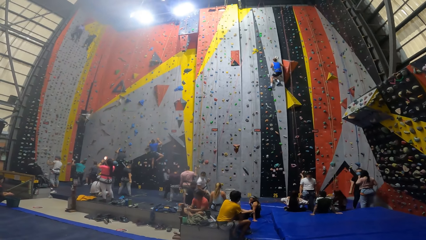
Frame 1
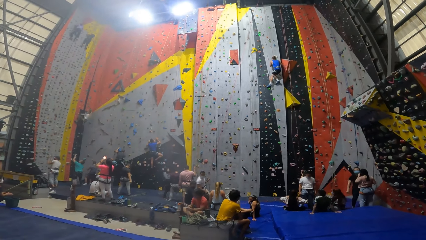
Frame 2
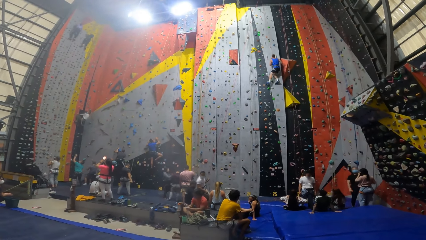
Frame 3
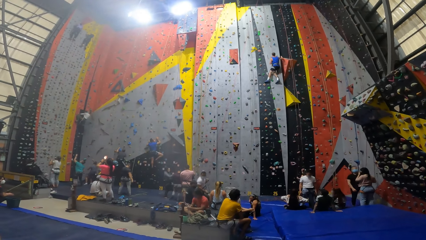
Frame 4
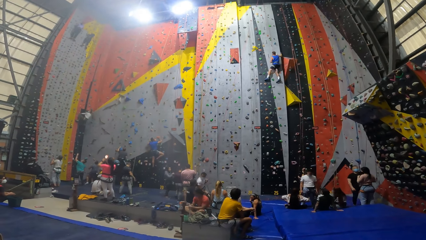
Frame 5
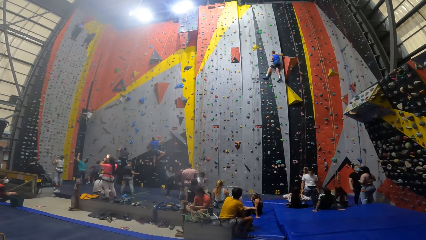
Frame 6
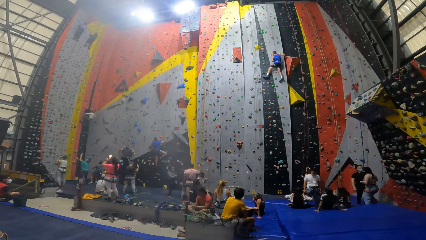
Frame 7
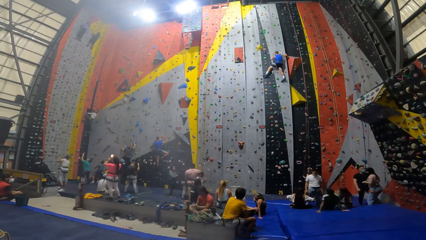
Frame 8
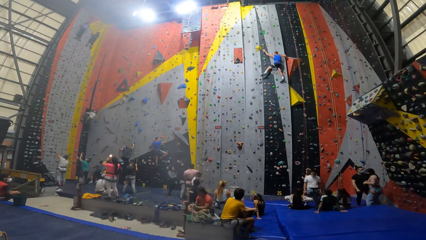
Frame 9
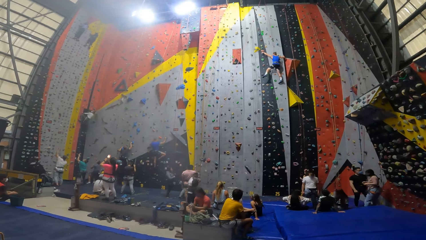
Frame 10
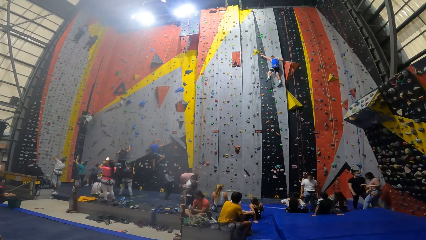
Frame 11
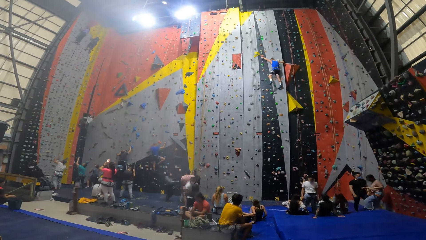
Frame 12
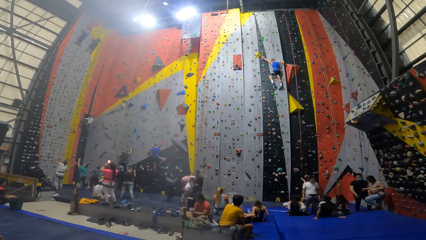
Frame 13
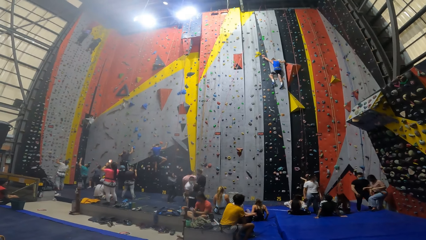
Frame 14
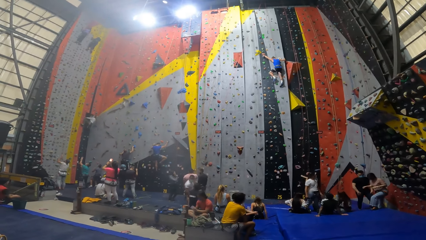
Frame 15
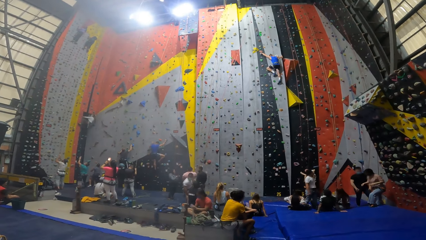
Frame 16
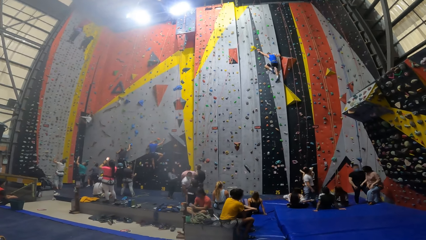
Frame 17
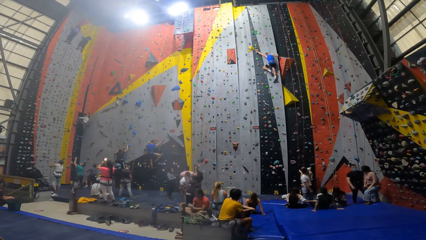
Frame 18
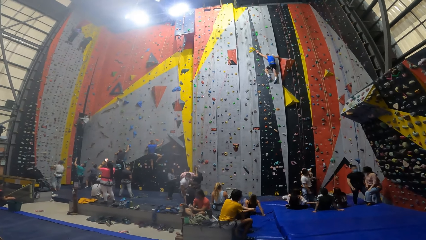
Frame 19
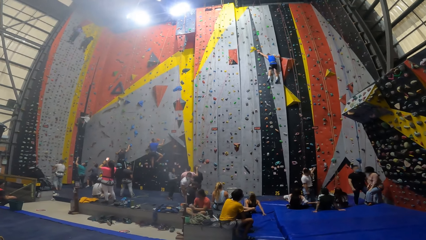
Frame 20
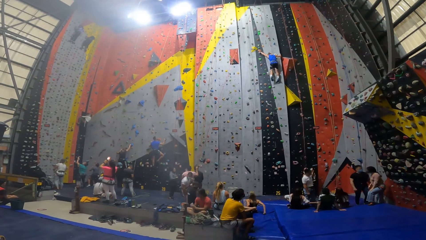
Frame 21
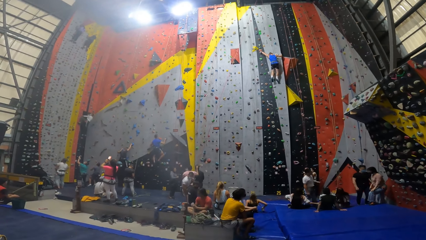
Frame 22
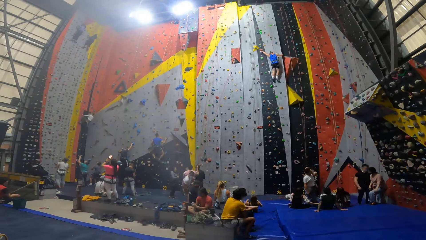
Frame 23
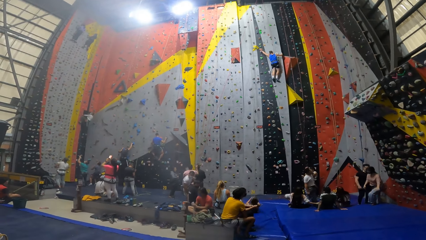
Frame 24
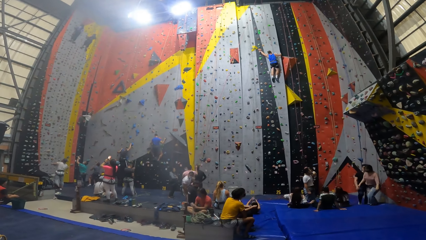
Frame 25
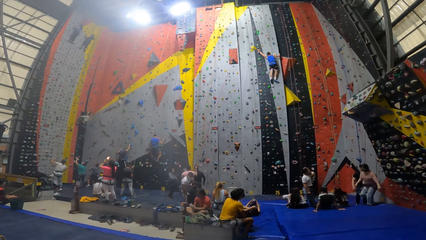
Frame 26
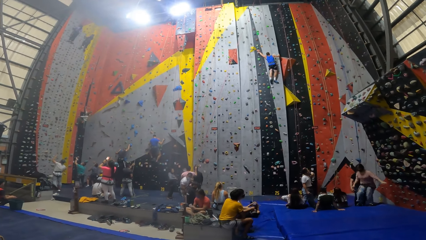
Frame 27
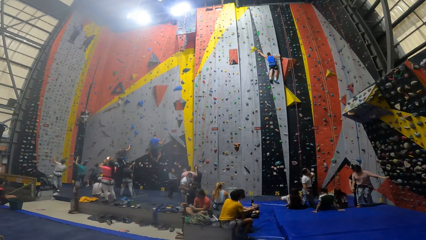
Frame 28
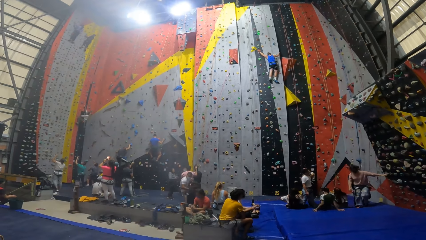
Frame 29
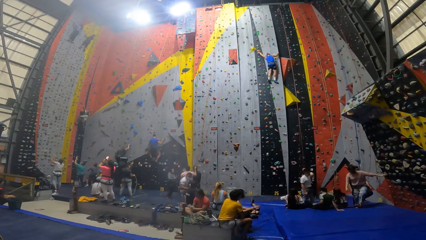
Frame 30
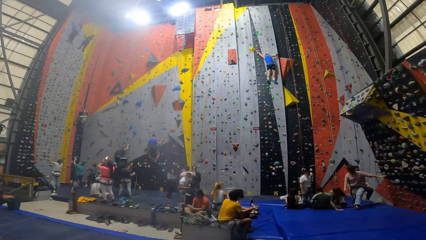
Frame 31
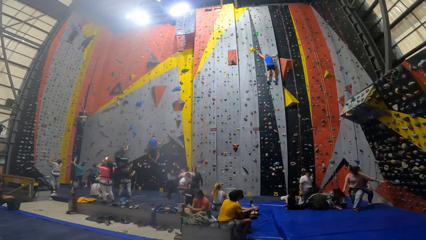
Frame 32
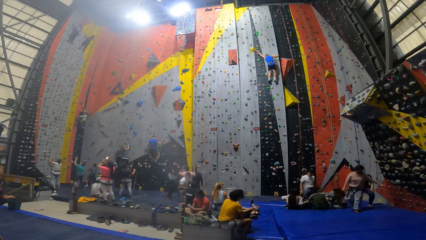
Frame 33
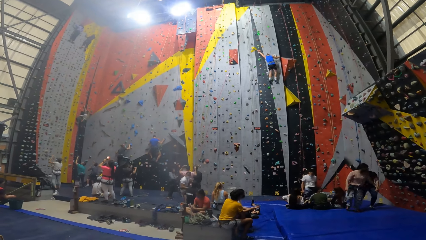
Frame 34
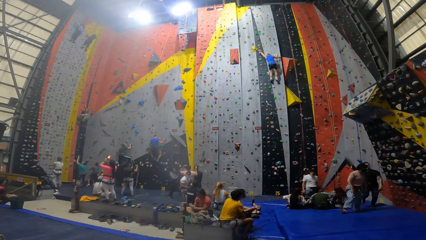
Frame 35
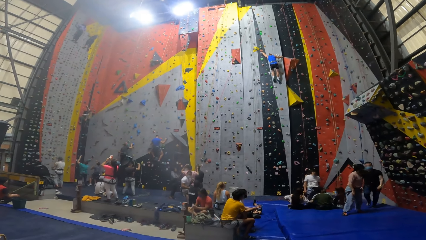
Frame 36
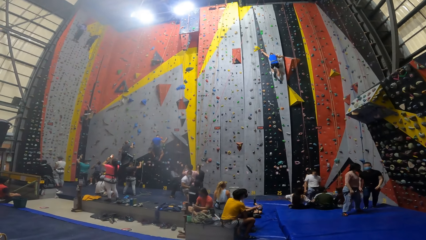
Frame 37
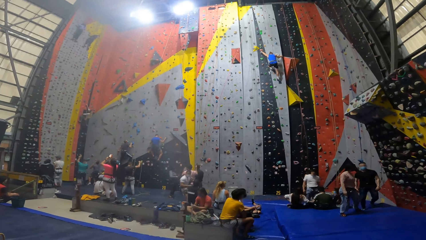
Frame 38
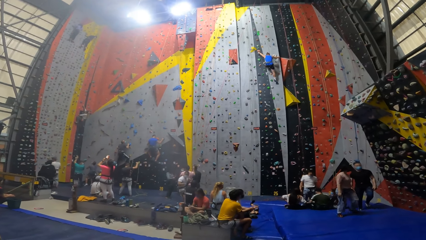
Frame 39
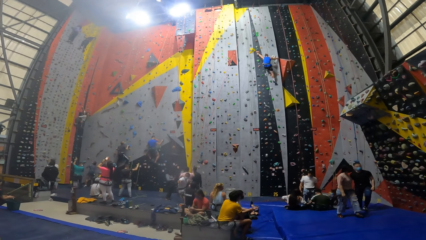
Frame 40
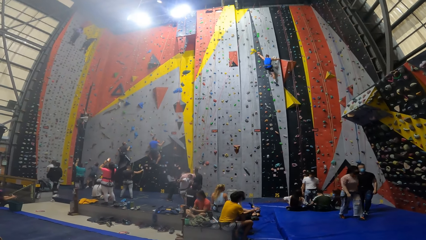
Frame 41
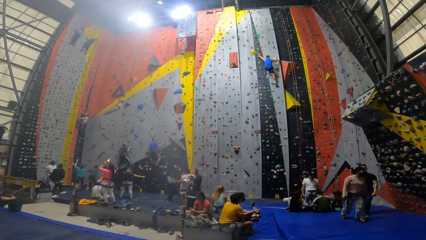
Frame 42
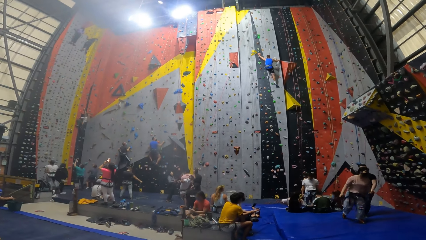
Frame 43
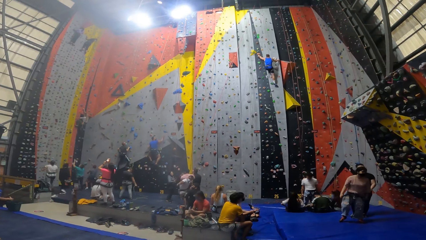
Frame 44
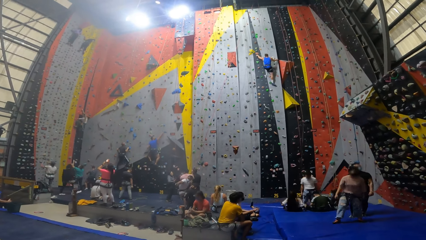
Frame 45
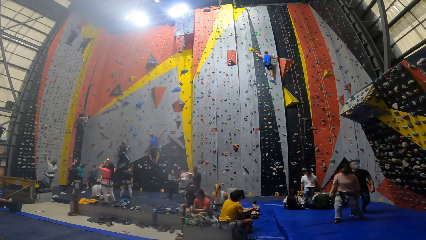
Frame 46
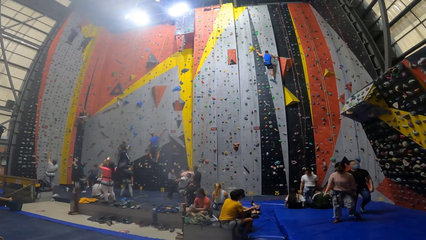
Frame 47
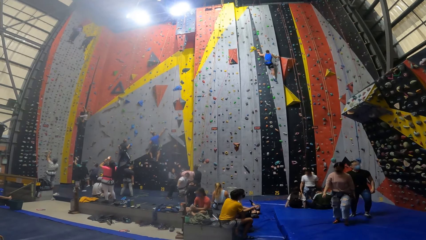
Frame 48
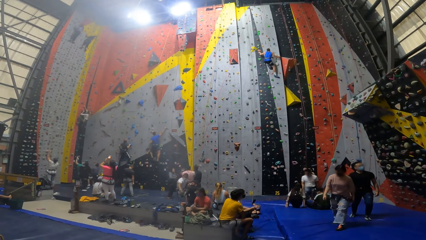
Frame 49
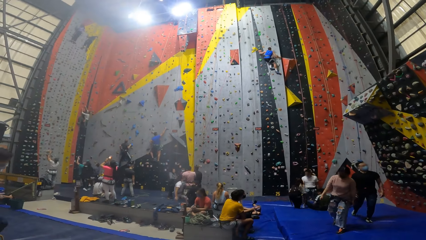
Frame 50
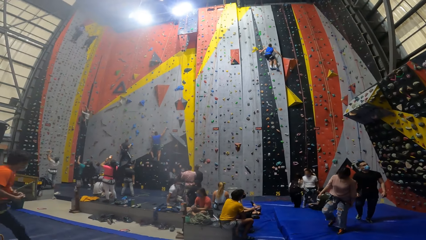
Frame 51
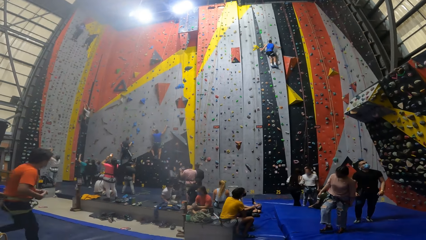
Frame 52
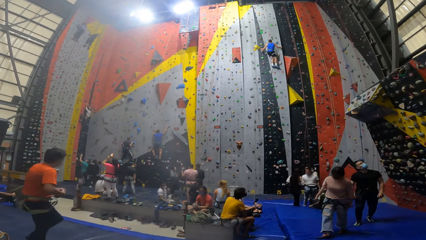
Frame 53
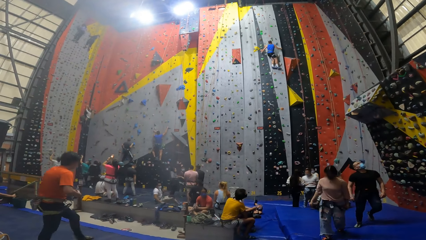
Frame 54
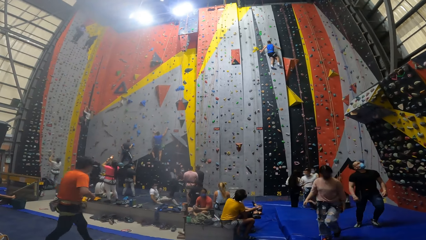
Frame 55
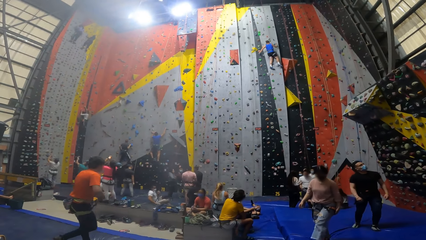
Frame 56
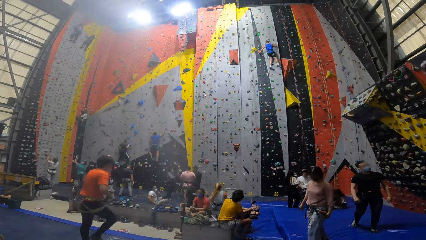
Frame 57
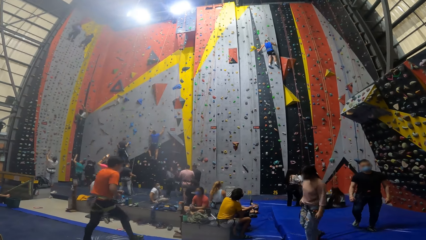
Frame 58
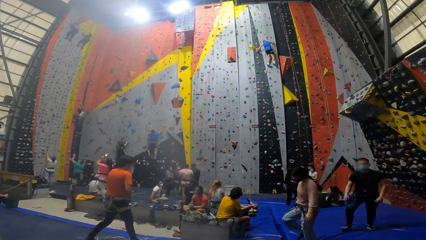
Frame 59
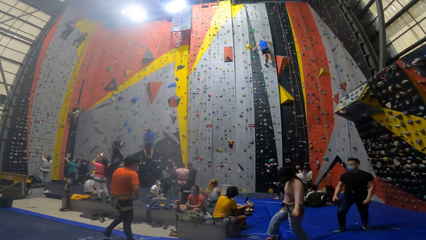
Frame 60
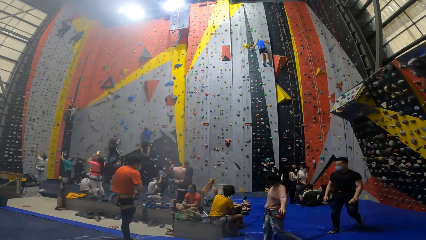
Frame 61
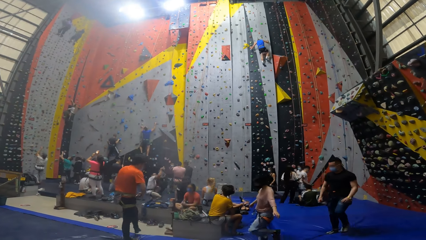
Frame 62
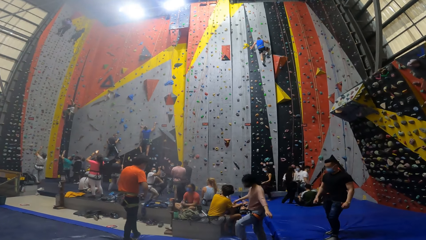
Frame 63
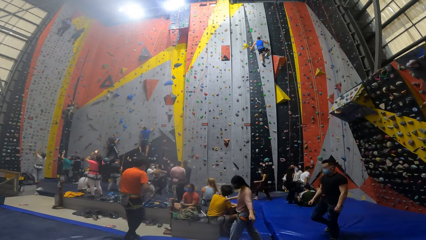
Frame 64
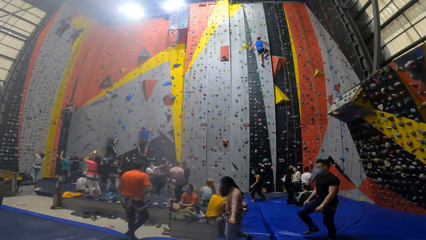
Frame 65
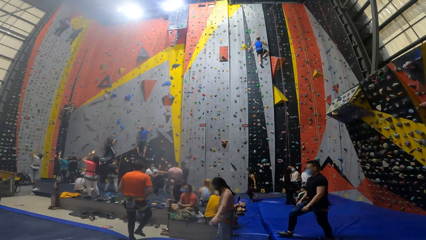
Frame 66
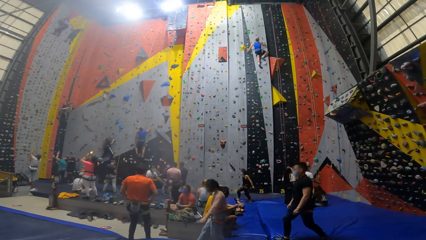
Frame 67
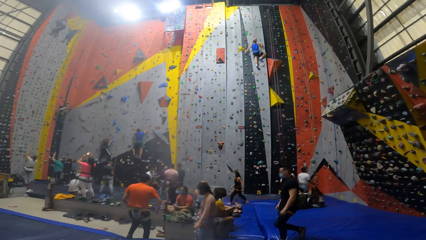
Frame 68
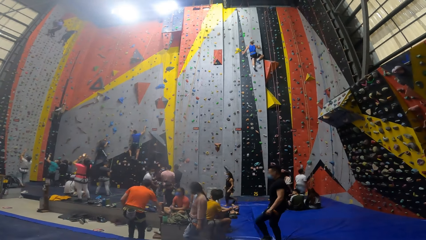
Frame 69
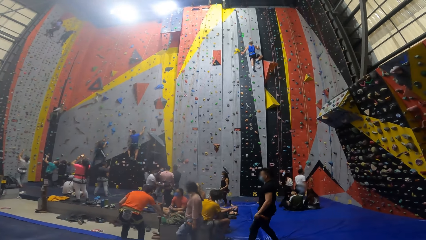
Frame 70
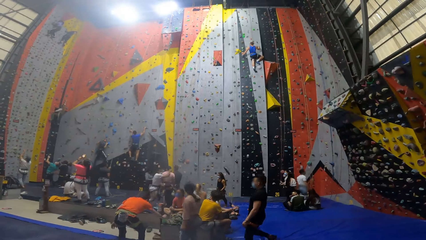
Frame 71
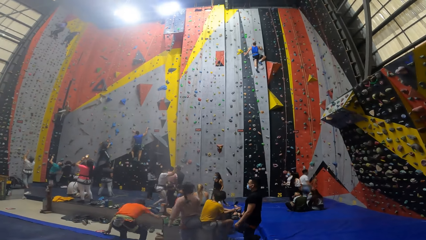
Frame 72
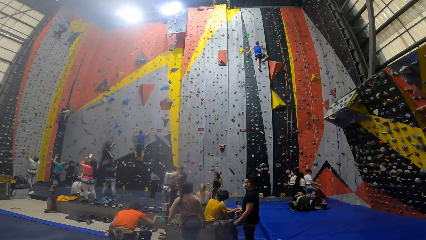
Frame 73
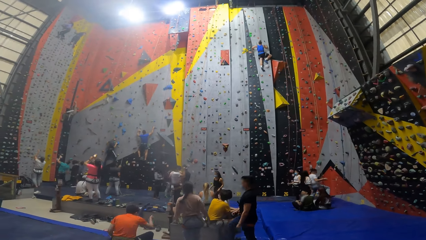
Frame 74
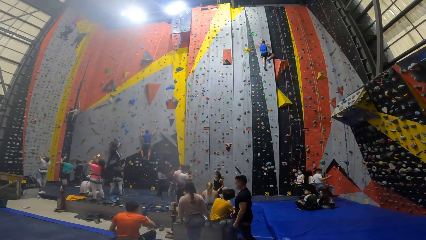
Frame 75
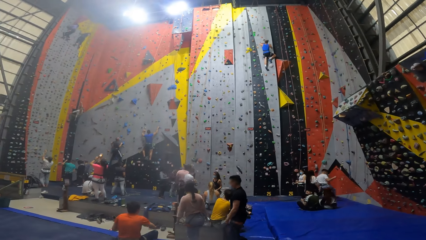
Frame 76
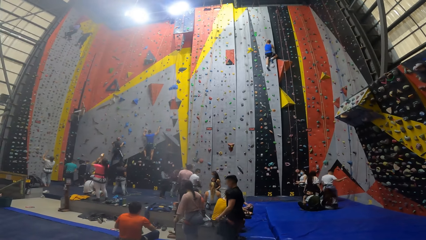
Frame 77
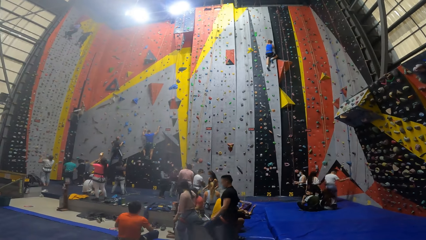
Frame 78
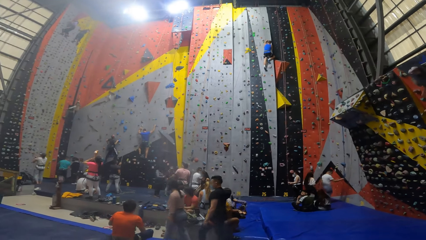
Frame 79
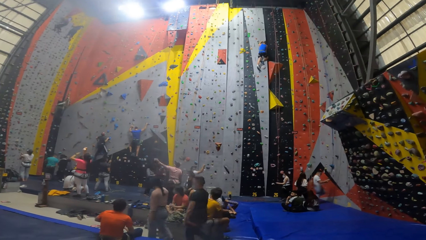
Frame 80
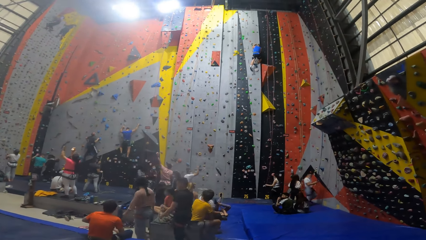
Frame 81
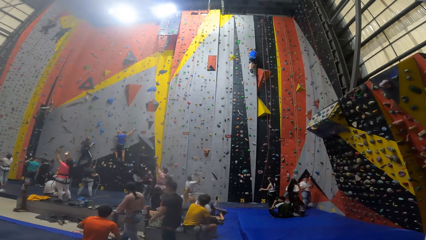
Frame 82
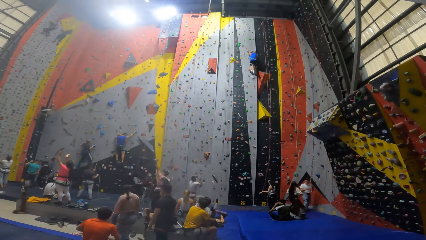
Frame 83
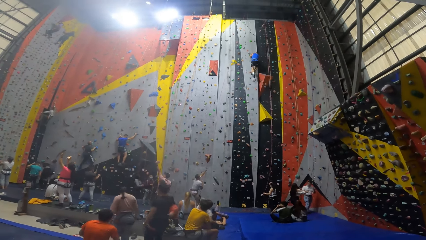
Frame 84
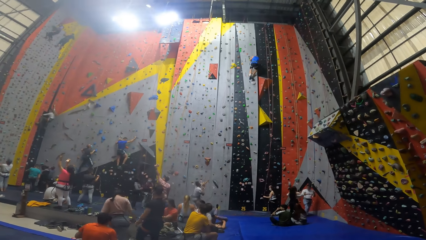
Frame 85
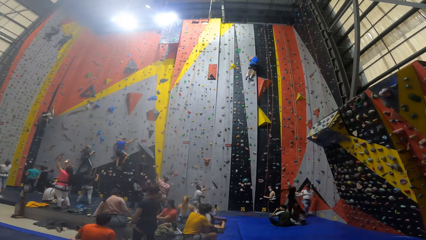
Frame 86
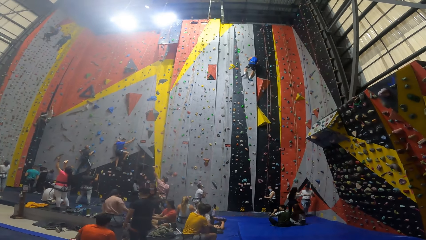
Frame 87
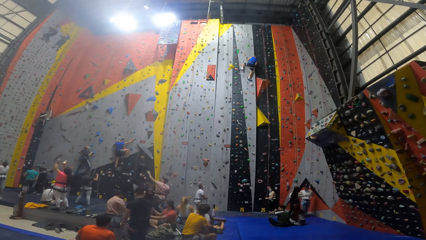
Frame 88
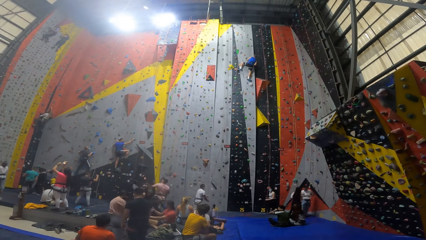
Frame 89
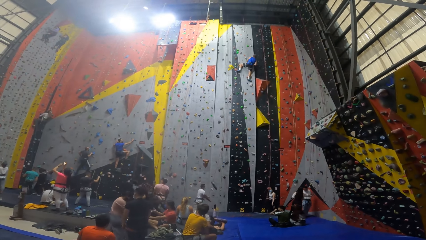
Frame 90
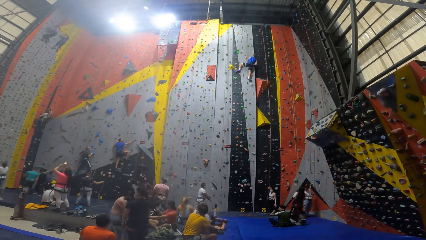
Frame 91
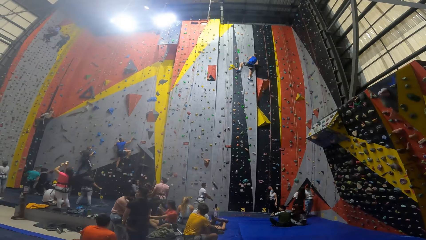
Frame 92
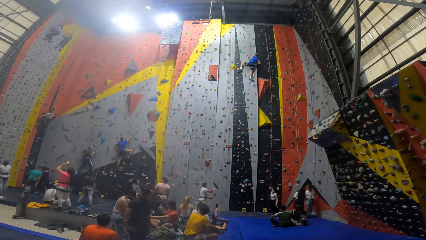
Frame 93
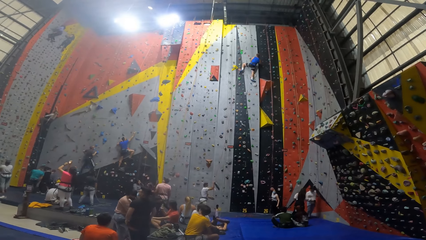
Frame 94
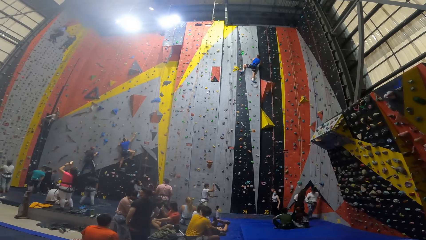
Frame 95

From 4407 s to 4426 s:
A person climbs up a wall. A man walks in a room.
